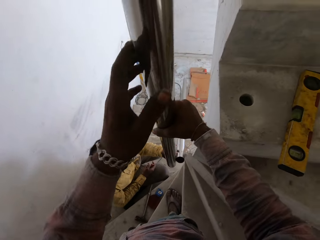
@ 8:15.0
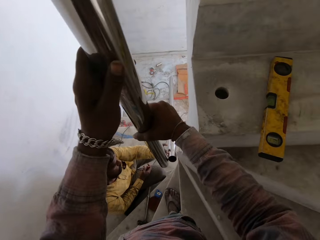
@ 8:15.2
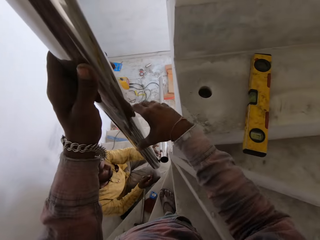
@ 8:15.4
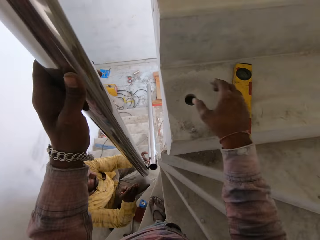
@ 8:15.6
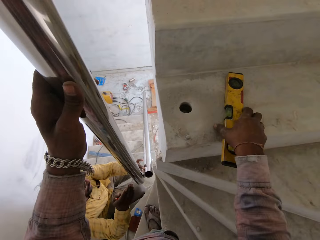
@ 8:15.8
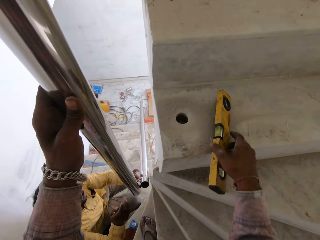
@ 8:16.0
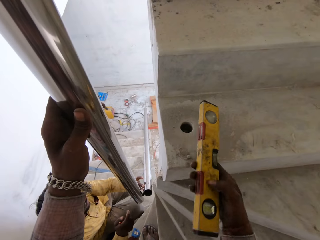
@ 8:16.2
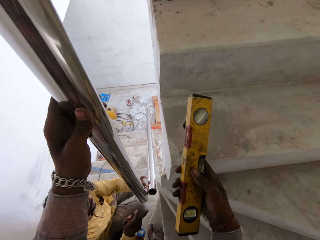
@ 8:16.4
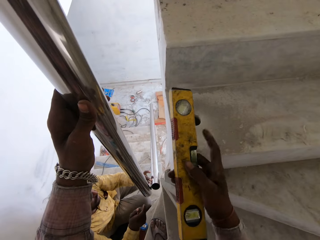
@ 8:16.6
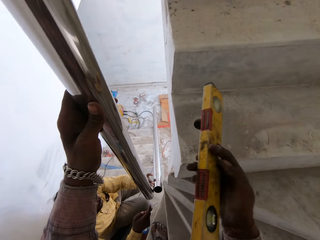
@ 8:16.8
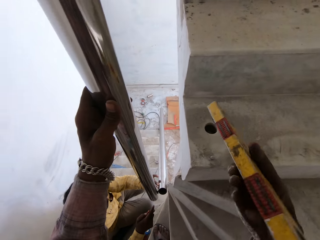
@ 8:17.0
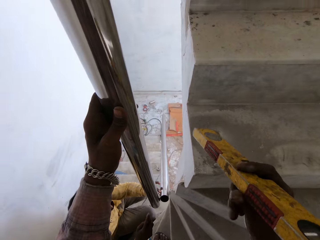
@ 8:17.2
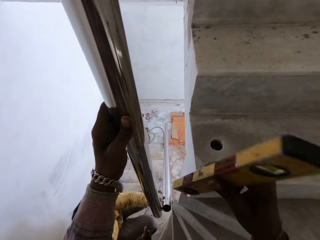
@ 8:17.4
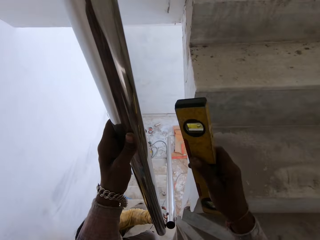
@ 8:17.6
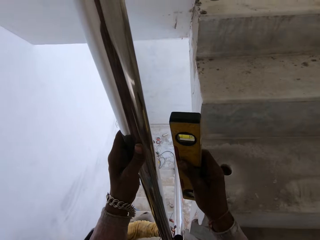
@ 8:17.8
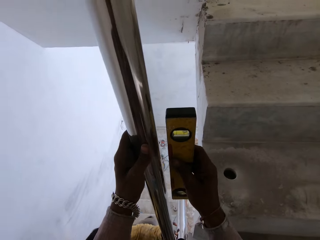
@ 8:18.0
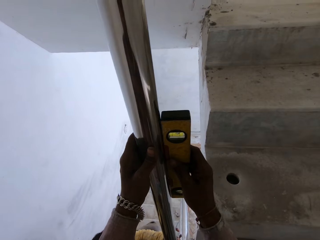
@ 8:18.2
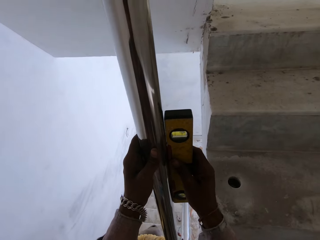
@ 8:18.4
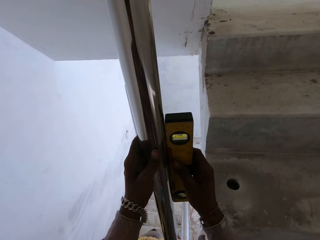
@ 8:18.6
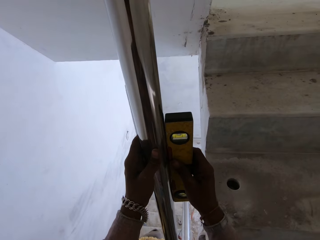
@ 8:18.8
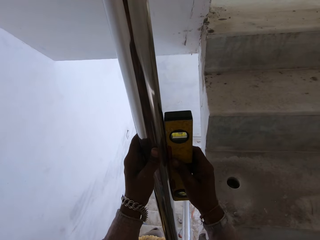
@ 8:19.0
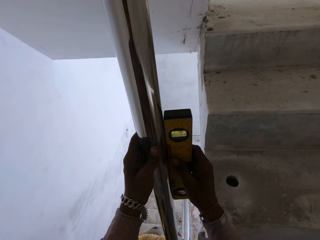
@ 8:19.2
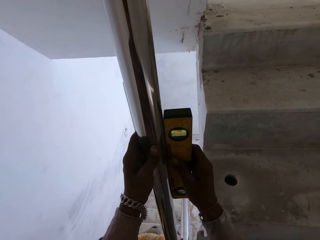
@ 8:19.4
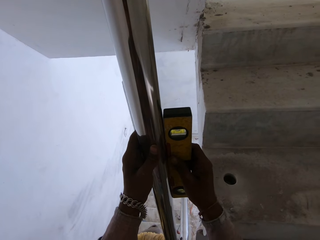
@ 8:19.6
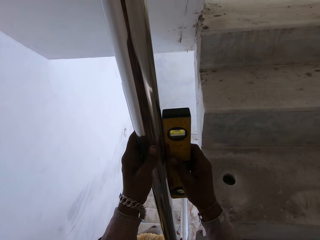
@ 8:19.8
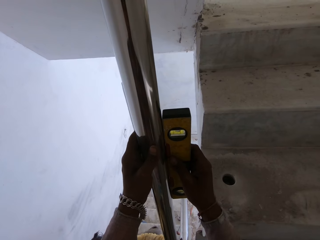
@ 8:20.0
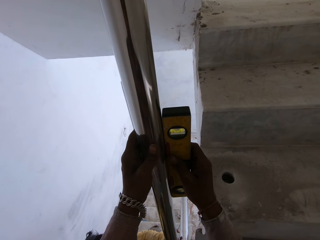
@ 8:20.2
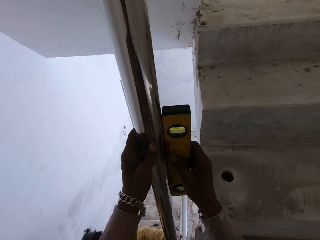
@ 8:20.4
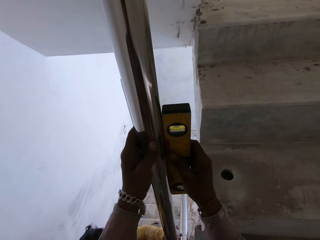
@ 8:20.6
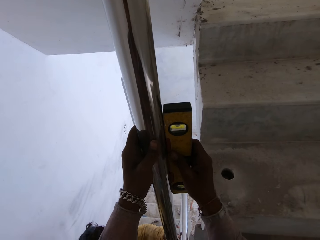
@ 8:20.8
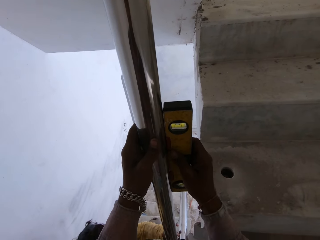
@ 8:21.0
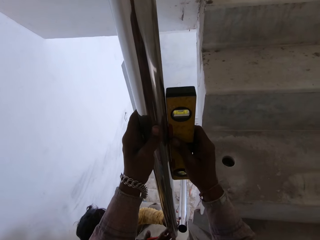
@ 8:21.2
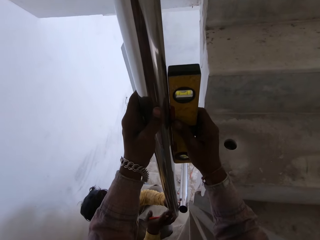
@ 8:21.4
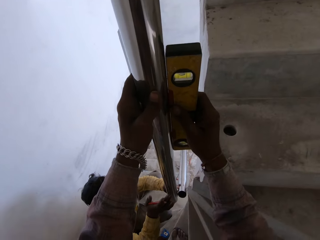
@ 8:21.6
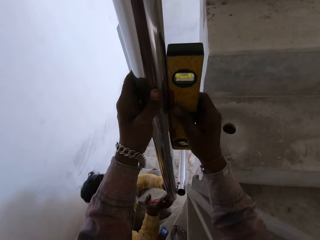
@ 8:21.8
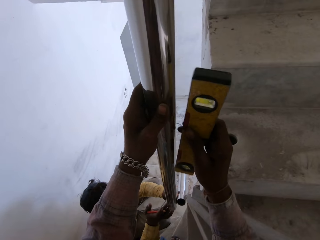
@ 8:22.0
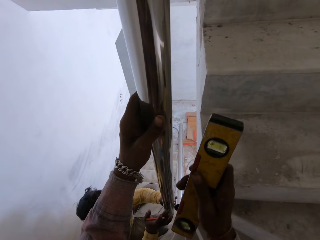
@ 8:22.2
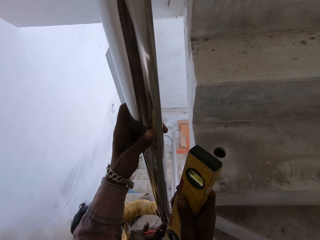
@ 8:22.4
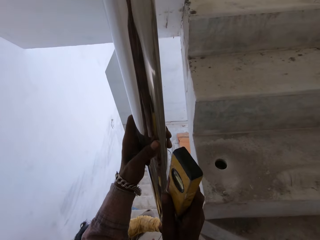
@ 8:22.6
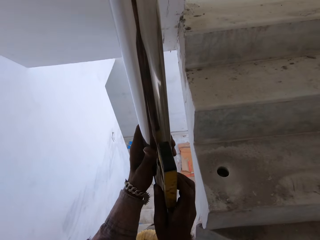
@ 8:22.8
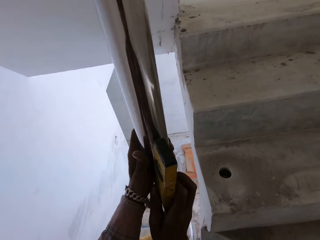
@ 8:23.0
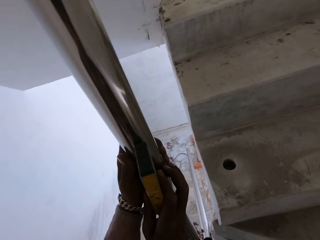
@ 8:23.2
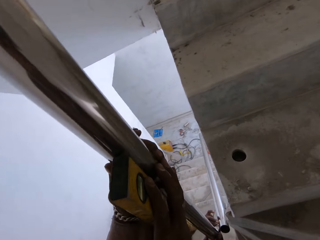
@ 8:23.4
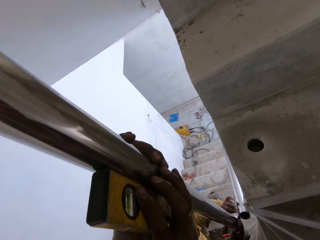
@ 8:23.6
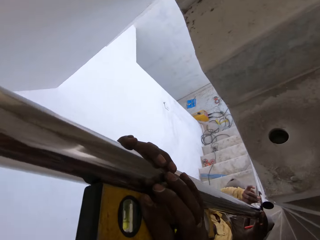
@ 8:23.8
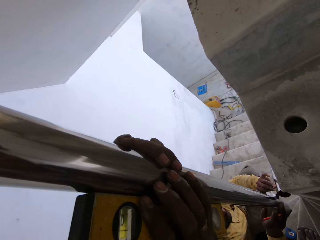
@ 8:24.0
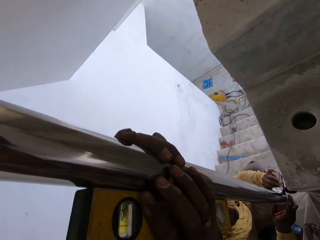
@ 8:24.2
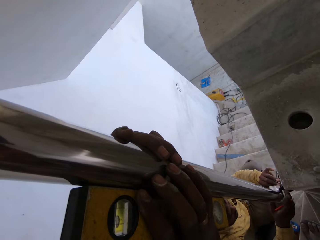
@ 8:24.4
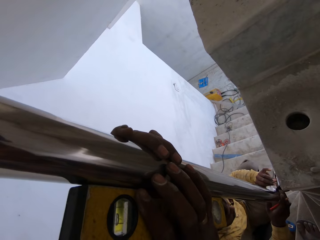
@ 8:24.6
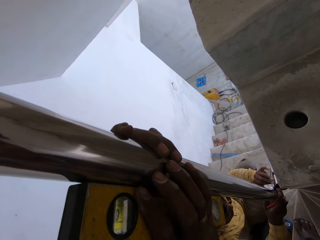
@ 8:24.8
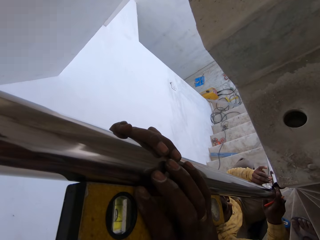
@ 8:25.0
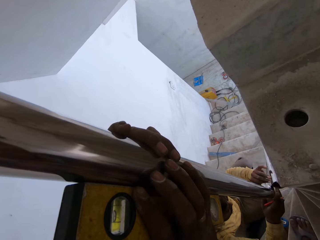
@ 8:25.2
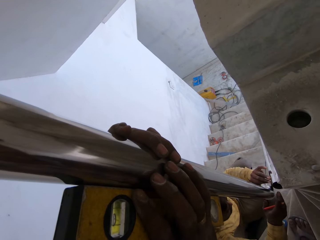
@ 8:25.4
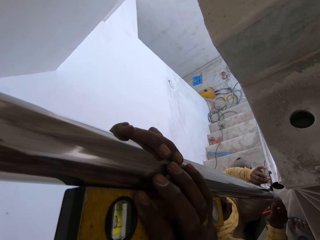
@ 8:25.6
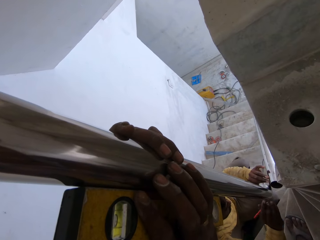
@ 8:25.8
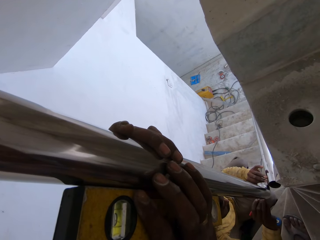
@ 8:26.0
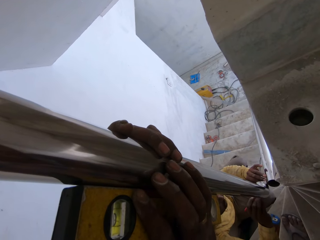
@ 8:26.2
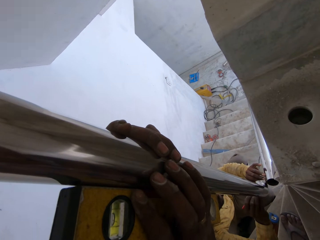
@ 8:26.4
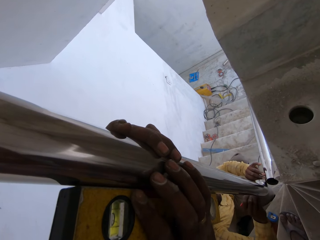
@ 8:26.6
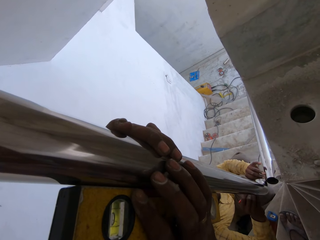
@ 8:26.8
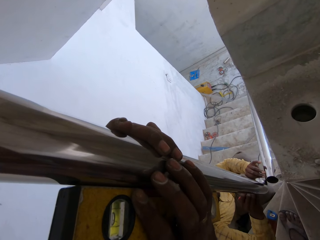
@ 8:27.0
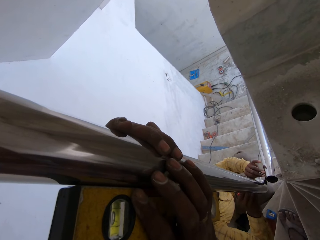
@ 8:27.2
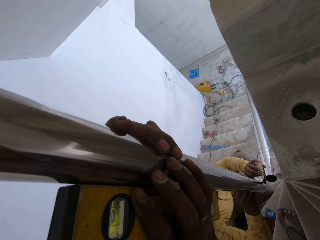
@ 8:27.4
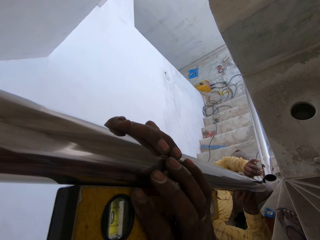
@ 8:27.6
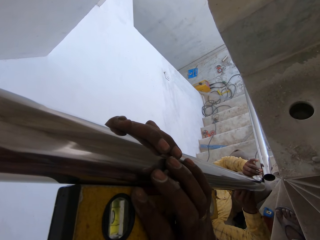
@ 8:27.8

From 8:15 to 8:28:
The camera wearer picks up the level ruler from the stair with his right hand. He fits the level ruler on the rail with his right hand. He measures the level. The man marks around the rail with a pencil in his right hand.

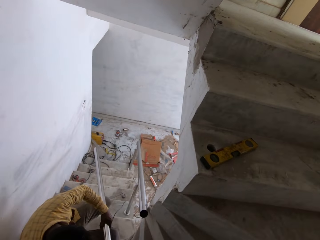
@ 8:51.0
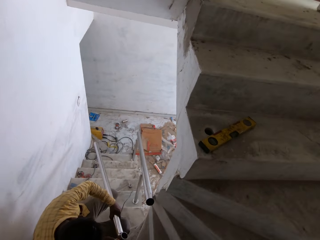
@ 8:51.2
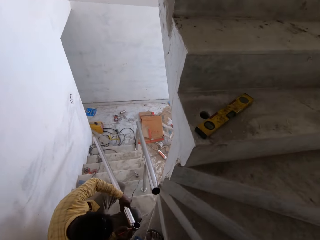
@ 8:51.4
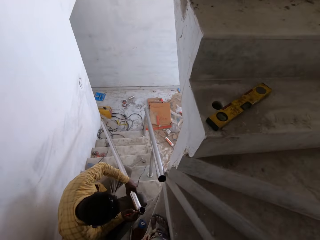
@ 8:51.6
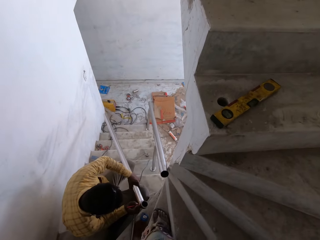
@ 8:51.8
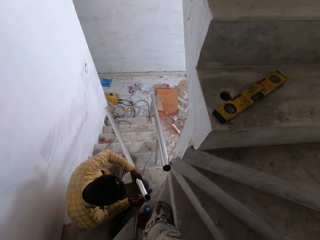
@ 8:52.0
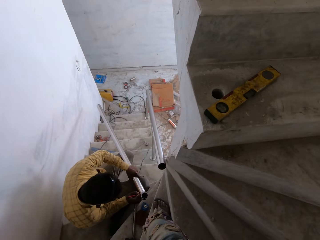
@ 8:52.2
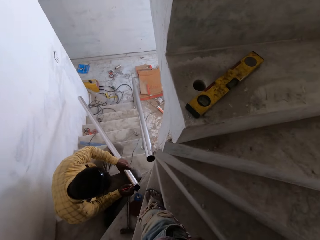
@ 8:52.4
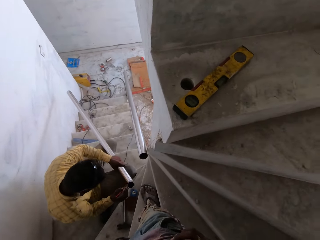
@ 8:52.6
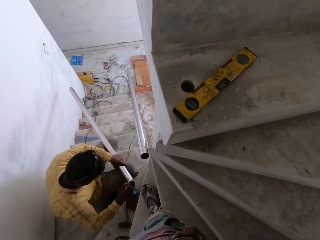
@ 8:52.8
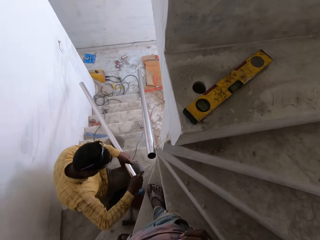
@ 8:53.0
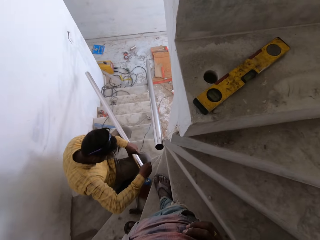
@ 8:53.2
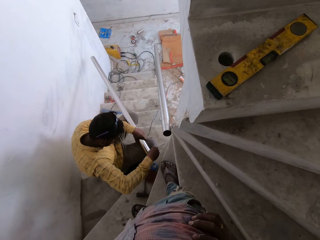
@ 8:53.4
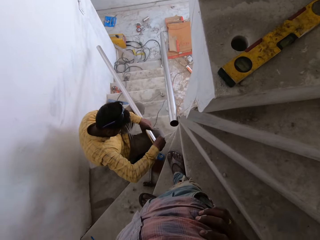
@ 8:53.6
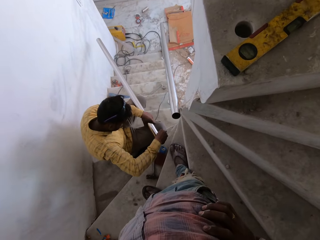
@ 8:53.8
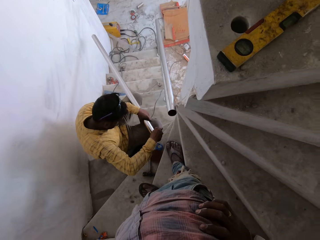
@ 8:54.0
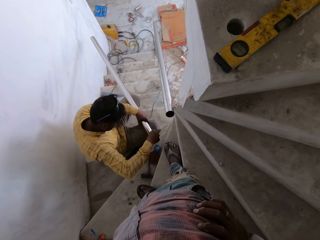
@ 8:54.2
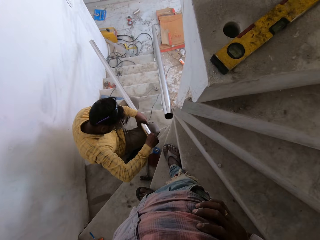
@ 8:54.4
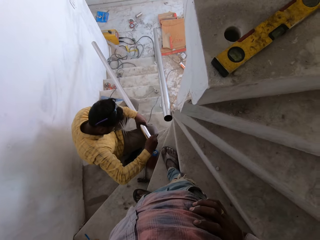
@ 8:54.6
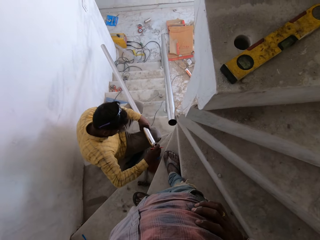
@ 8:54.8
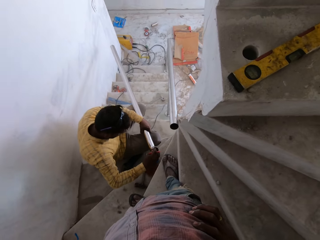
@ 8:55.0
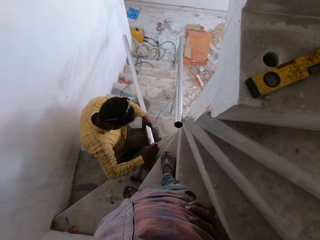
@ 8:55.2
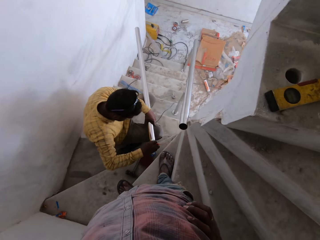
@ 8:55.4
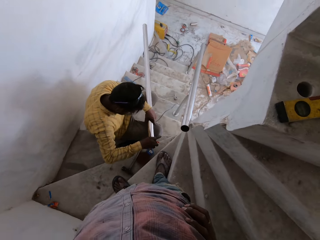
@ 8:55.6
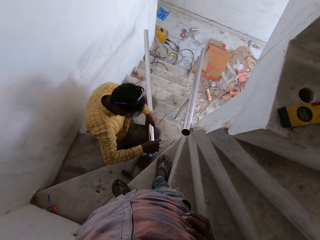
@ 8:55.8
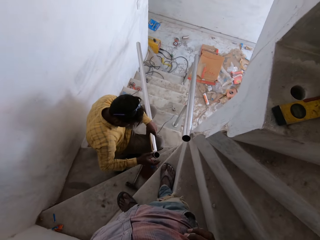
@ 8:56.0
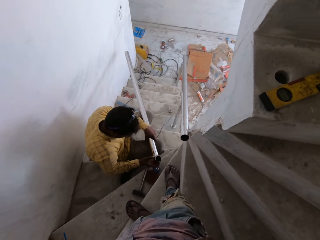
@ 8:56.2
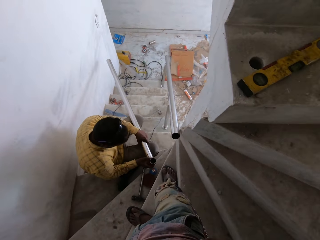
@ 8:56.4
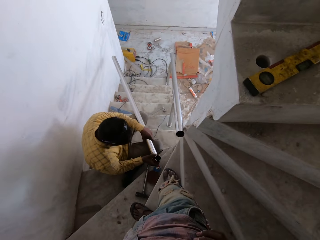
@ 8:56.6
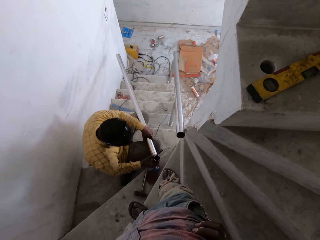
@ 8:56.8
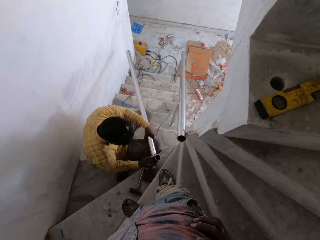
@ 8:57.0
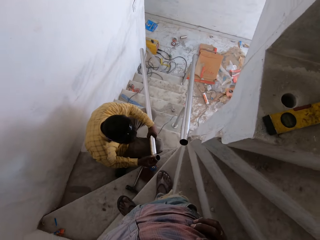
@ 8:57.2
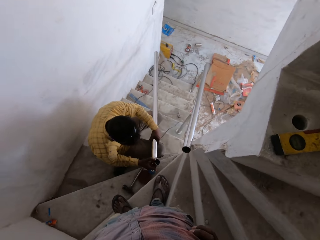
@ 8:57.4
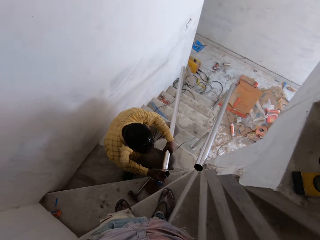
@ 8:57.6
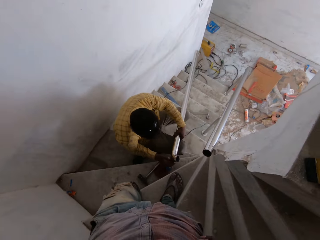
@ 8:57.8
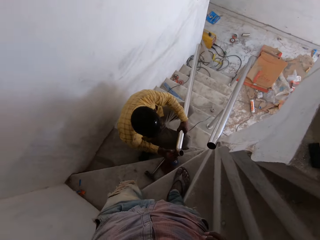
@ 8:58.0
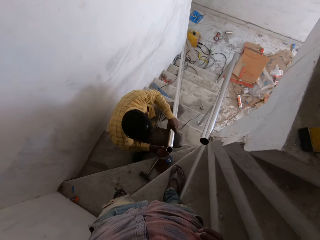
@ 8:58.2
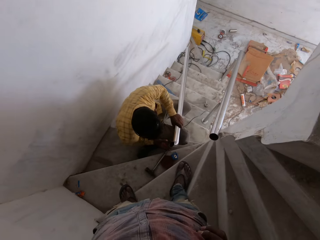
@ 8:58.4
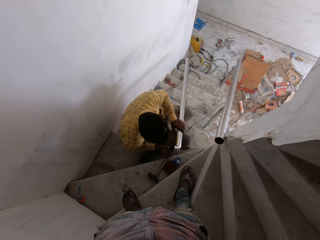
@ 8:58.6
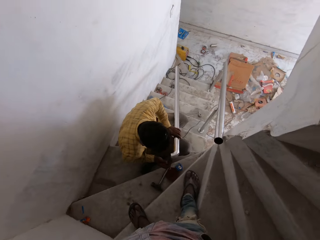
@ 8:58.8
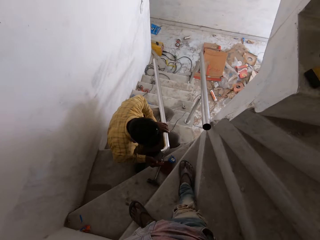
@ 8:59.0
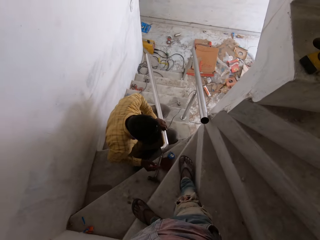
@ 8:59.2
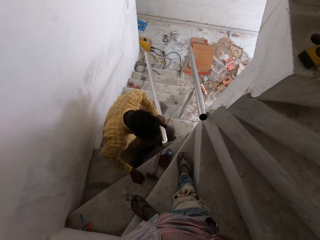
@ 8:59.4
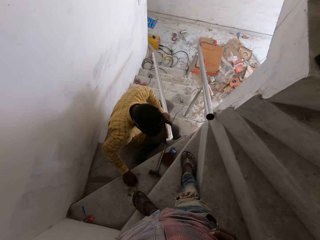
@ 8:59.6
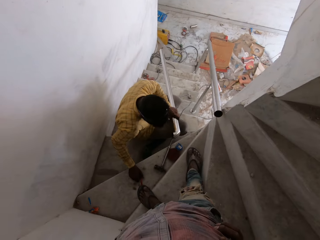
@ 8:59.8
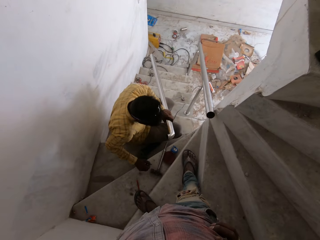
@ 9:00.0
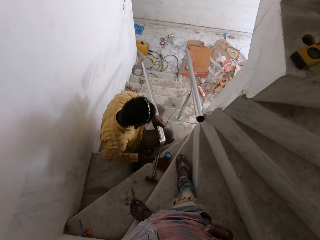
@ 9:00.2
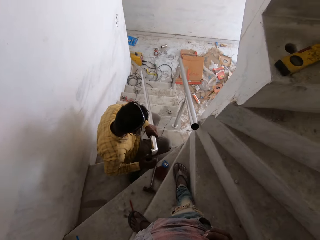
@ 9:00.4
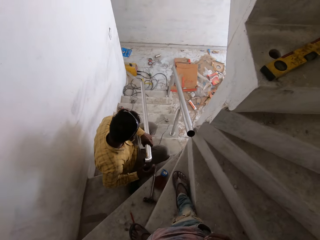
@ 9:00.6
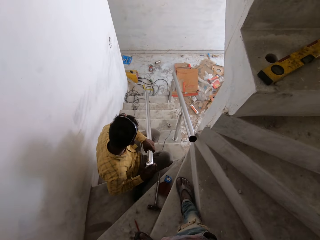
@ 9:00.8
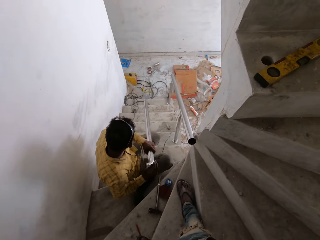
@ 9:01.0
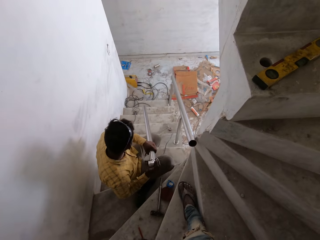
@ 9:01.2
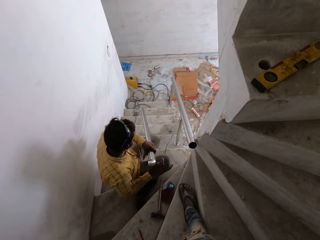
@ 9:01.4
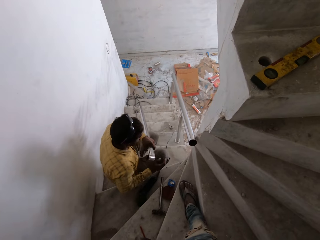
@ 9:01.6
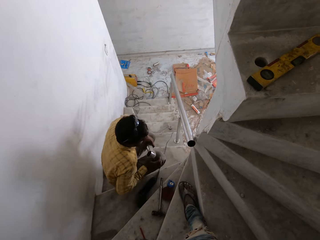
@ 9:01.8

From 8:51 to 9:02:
The camera wearer talks to the man. They look around. The man drops the pencil on the stair with his right hand.
